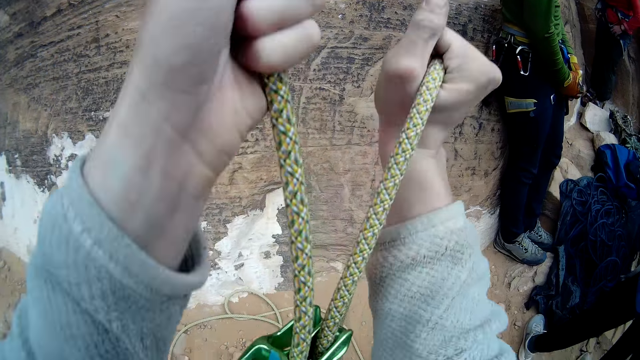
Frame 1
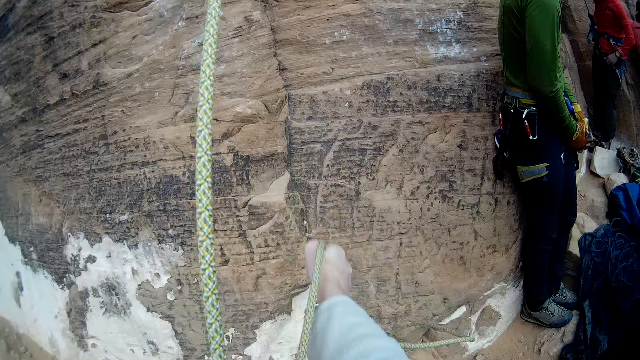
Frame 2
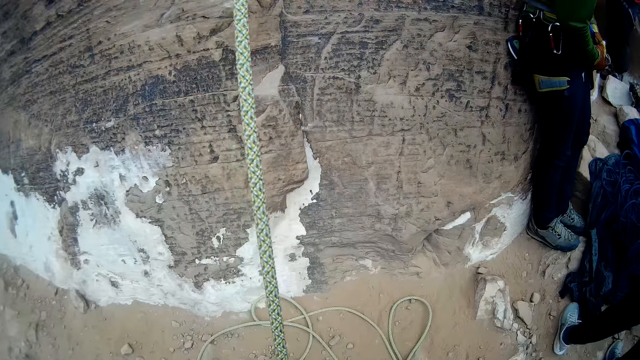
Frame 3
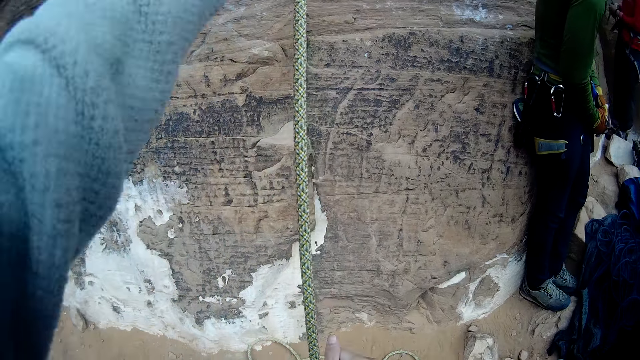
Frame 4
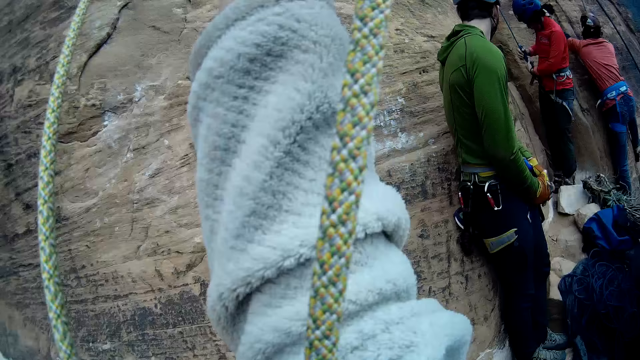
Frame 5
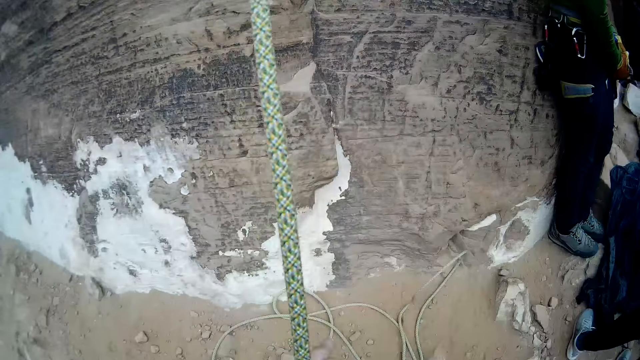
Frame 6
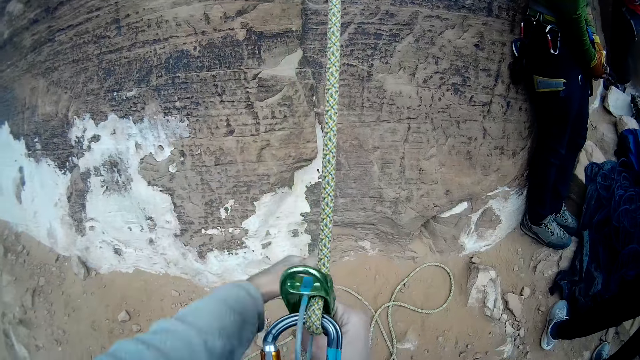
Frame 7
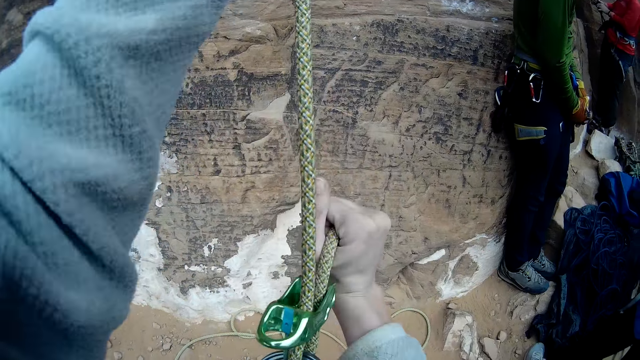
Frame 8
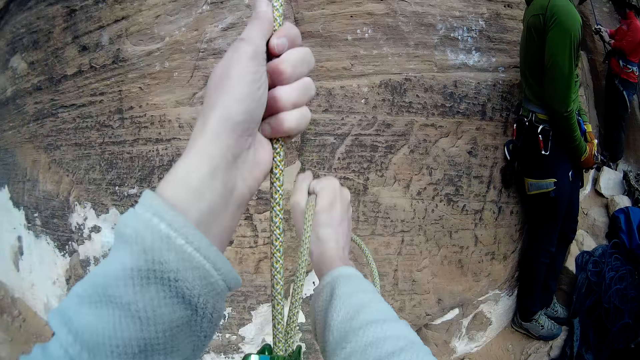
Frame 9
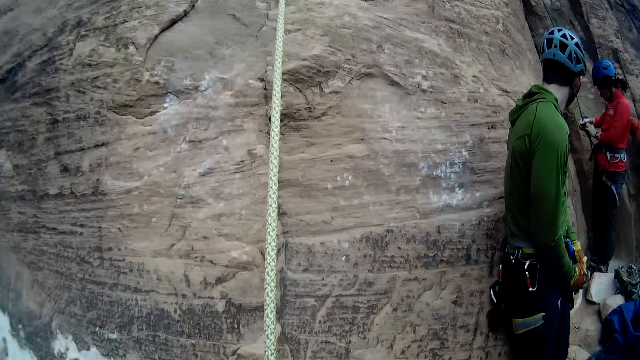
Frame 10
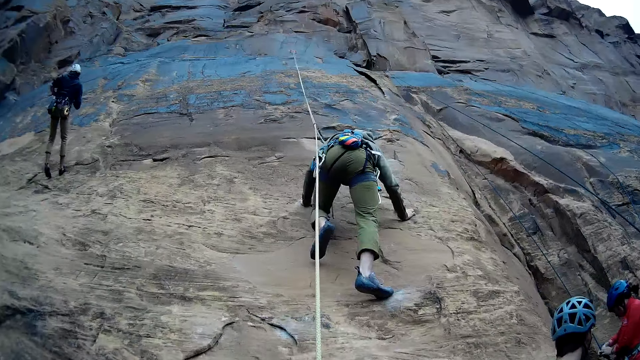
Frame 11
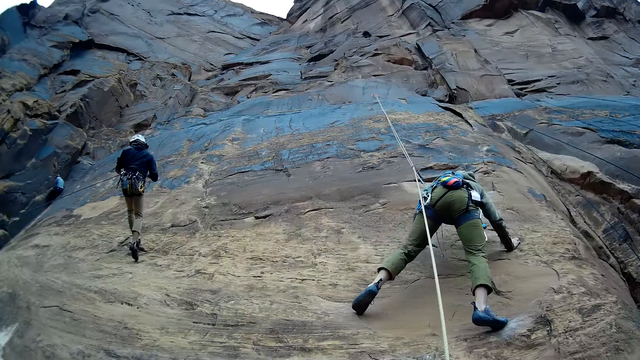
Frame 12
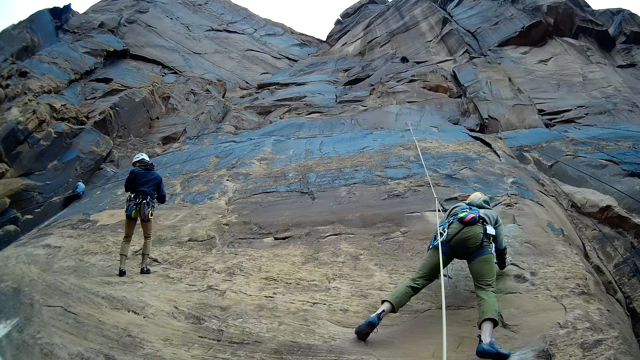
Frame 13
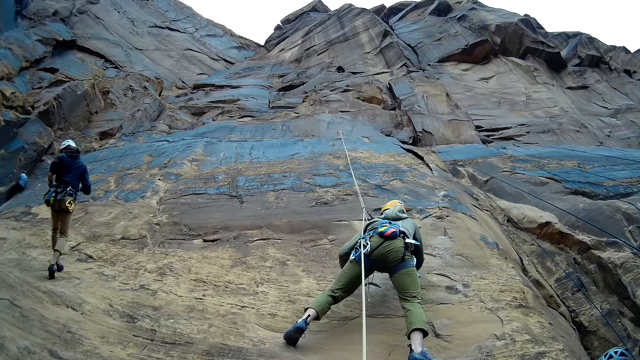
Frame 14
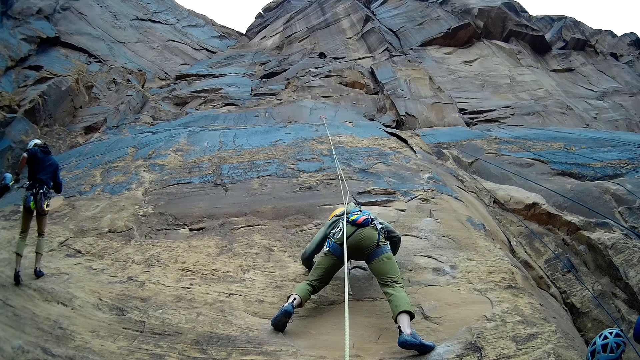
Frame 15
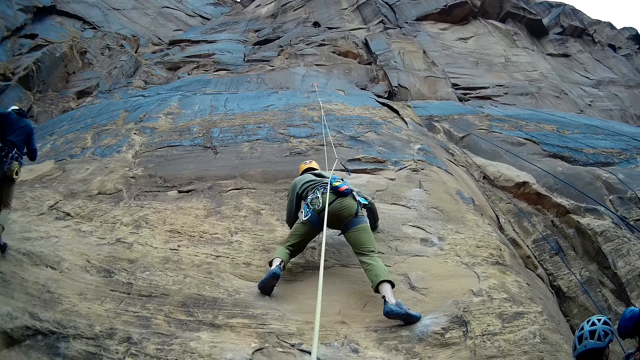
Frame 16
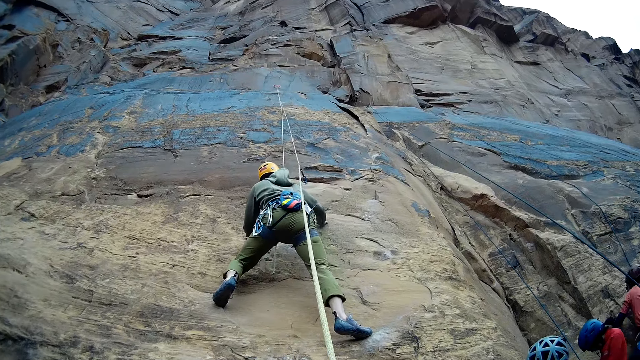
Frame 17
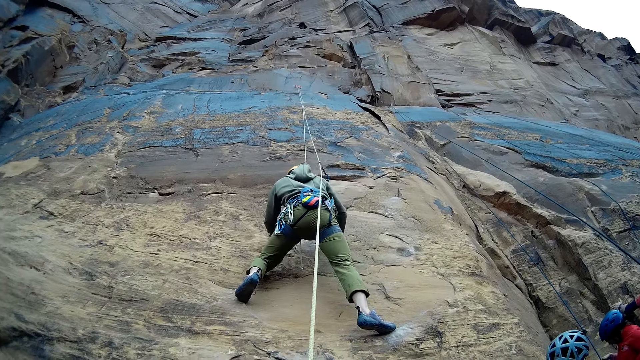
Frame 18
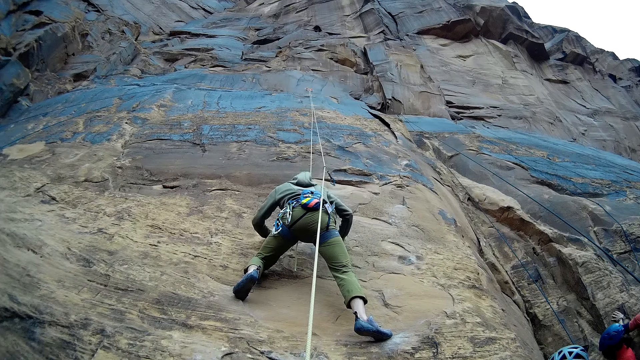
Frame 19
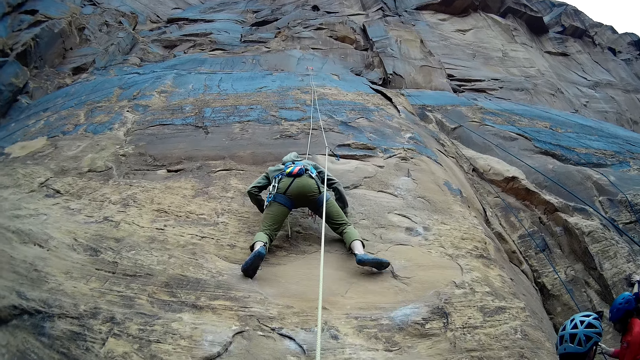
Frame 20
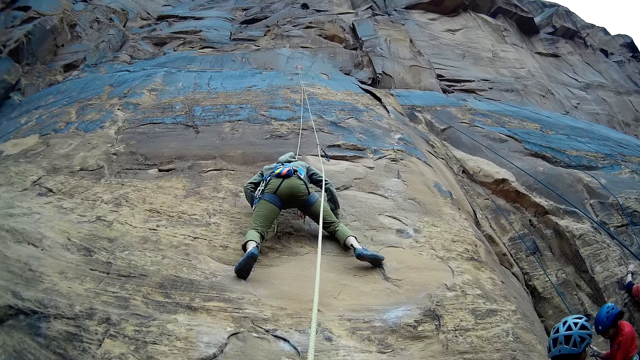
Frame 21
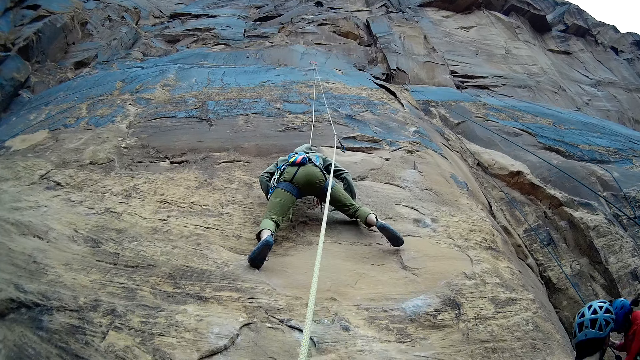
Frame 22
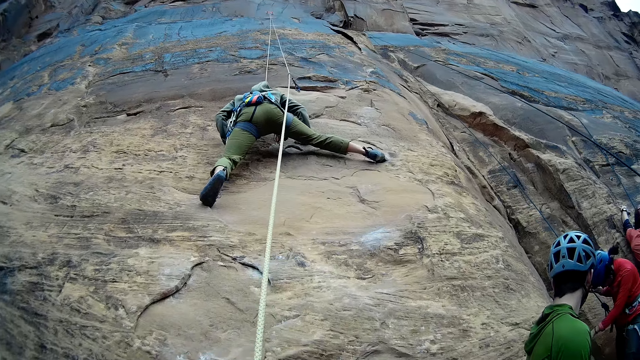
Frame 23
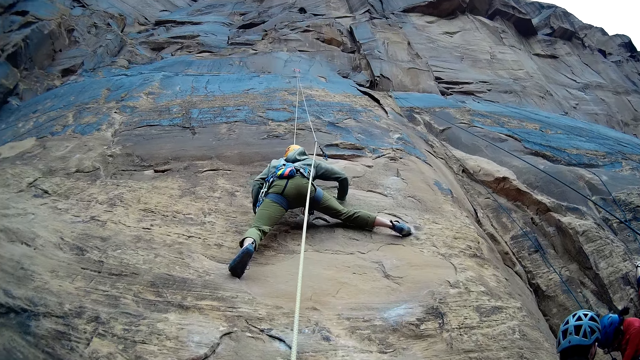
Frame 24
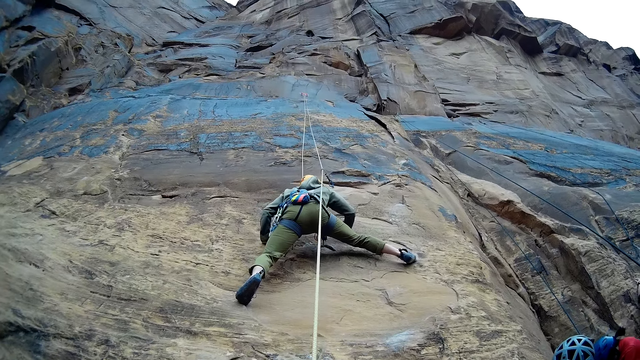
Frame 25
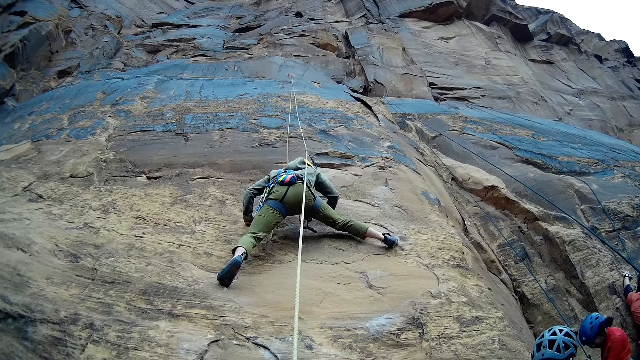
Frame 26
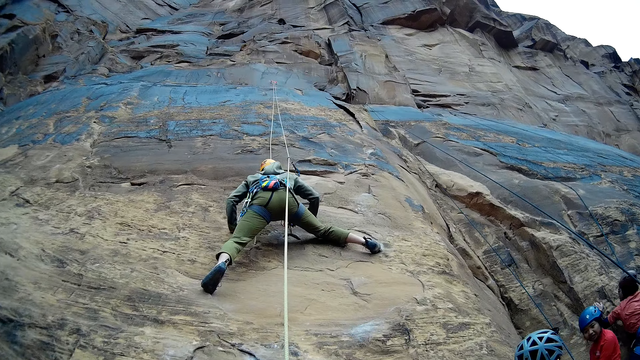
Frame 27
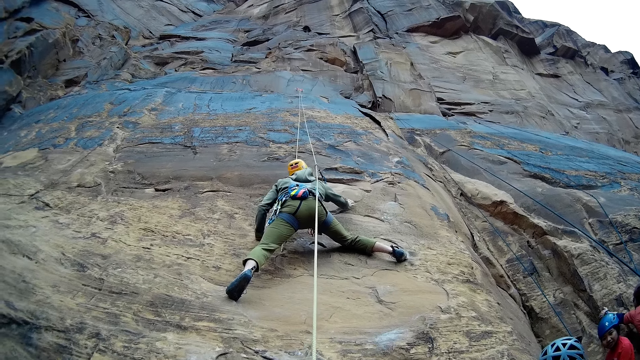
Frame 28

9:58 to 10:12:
The camera wearer tightens the climbing rope on a quickdraw. A man walks down the rock. Another man climbs the rock.

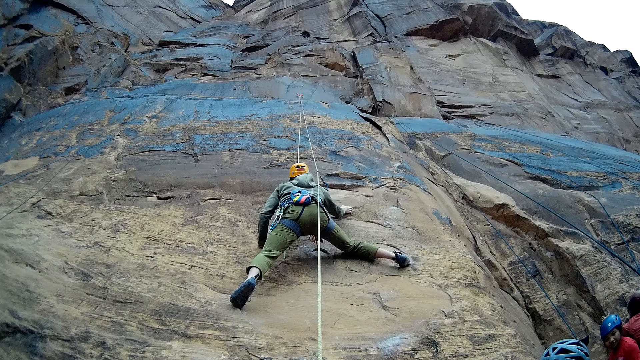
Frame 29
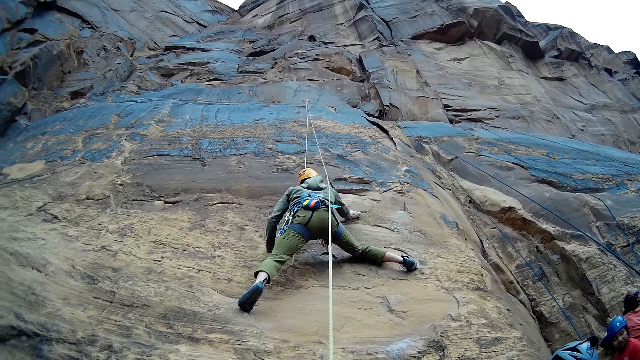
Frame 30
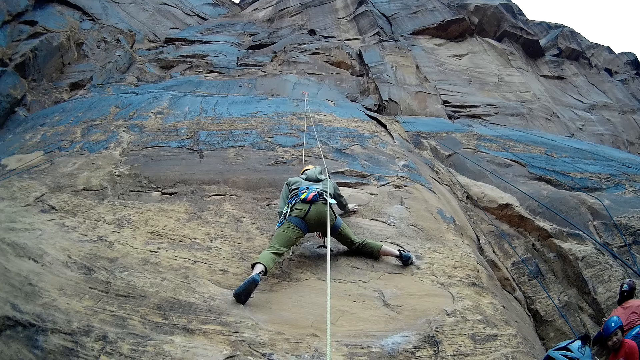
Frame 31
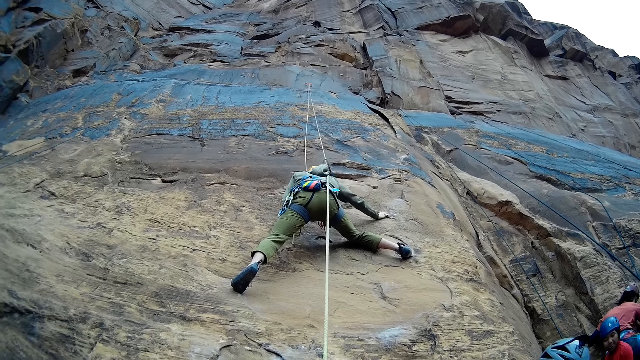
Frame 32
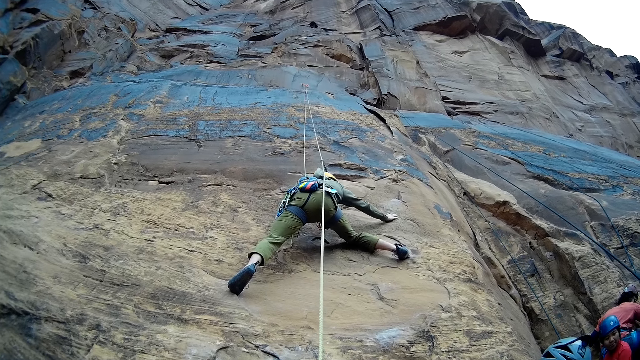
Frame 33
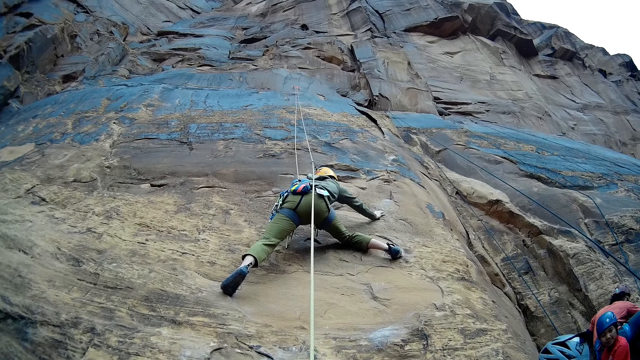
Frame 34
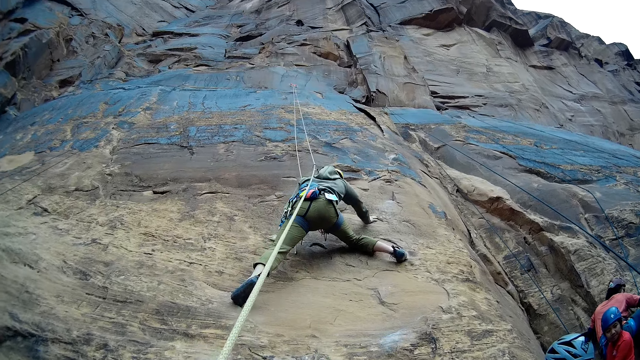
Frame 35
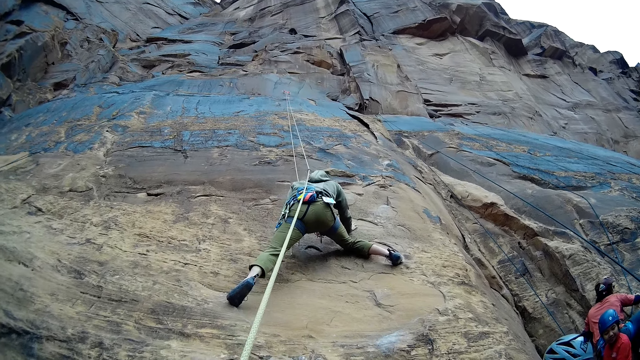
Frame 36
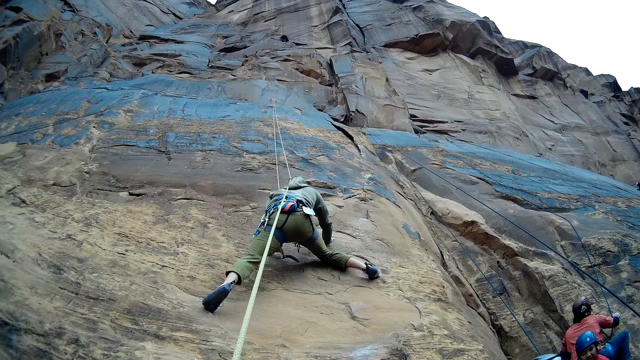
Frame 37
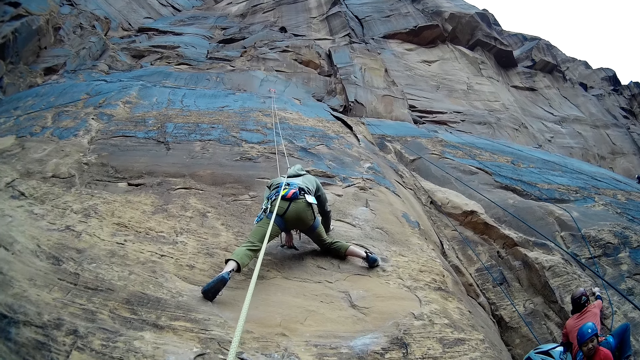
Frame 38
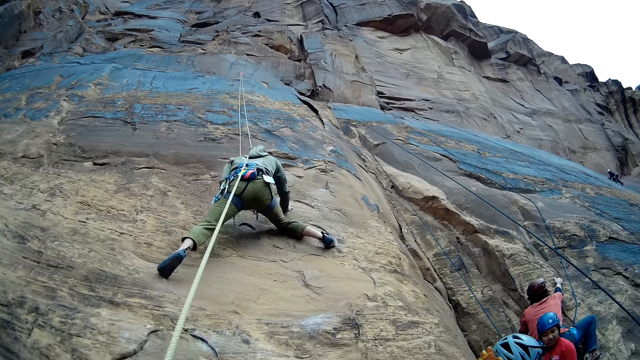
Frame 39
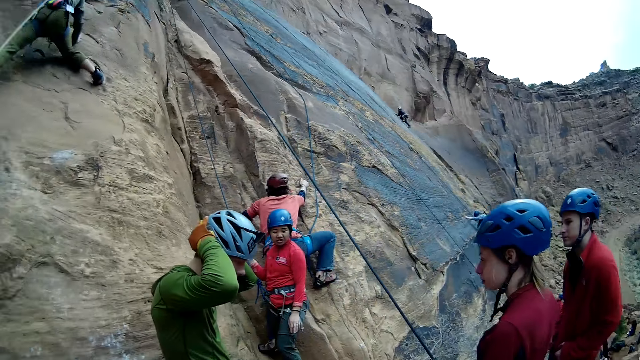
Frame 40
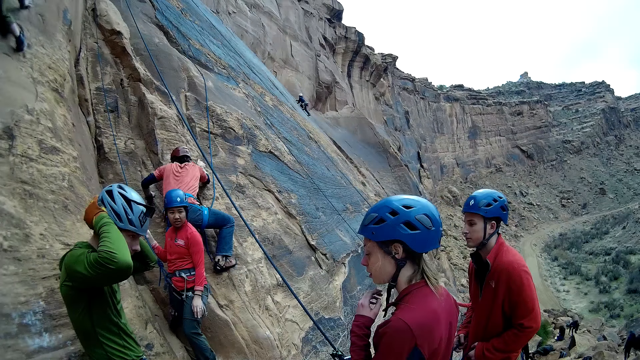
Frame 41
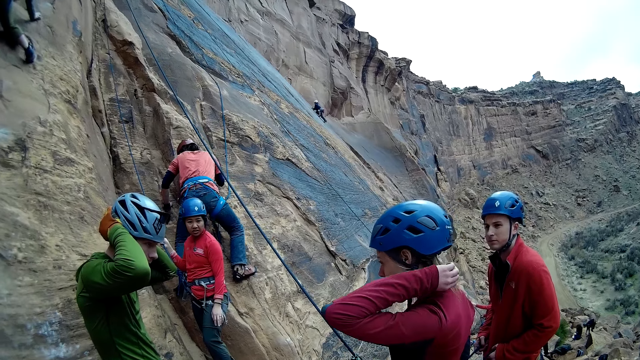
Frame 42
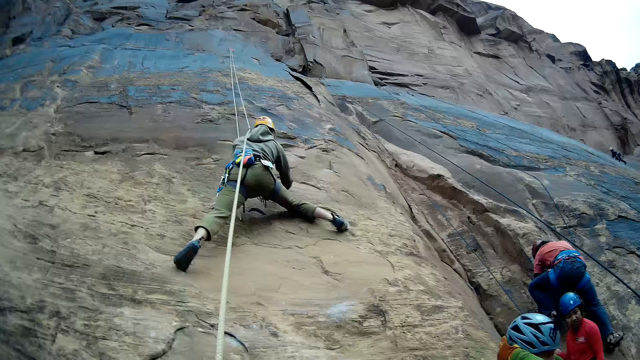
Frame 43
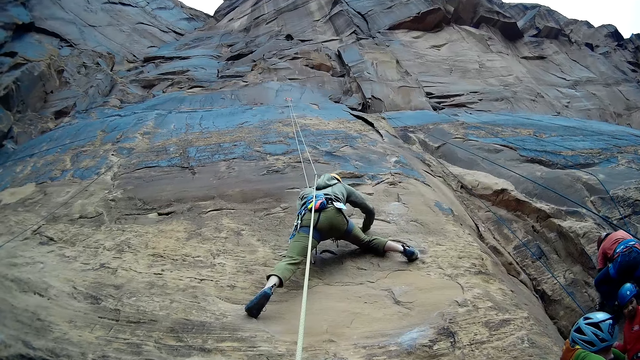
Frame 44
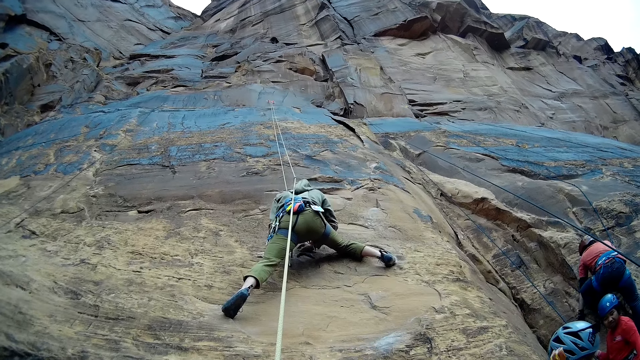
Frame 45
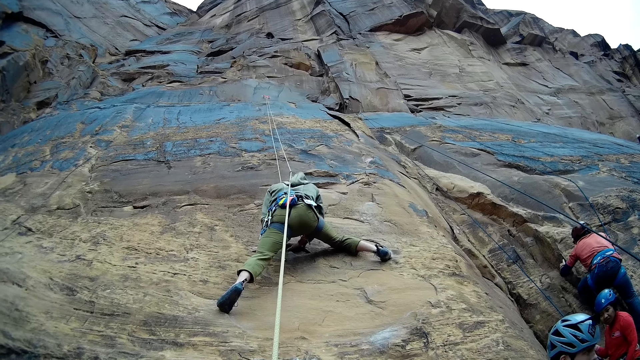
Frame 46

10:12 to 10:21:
A man adjusts his helmet. A woman touches her helmet.
